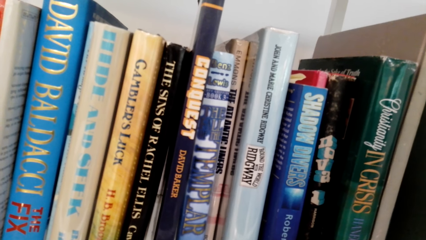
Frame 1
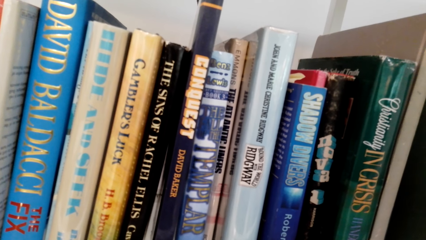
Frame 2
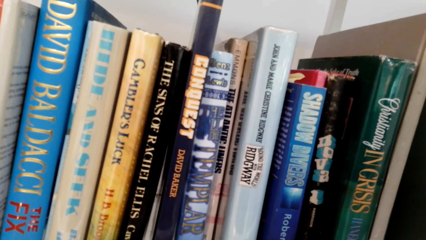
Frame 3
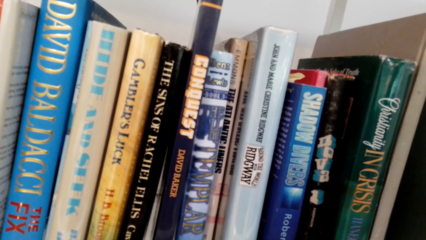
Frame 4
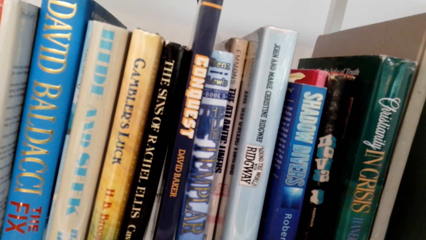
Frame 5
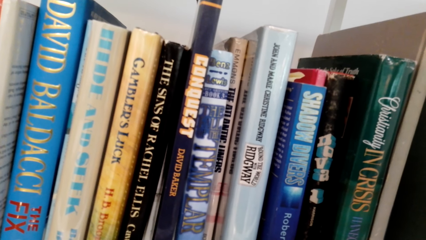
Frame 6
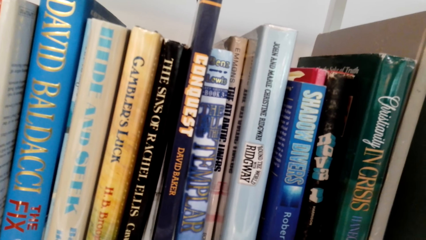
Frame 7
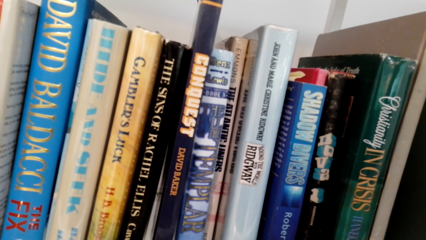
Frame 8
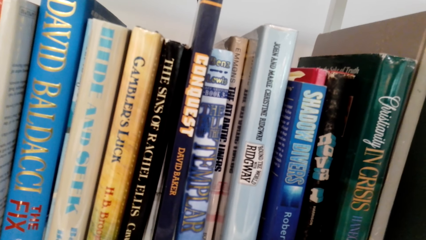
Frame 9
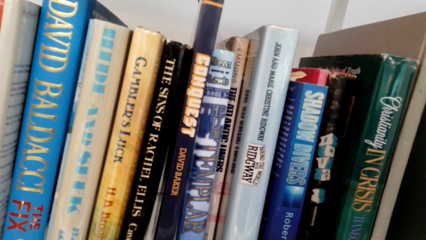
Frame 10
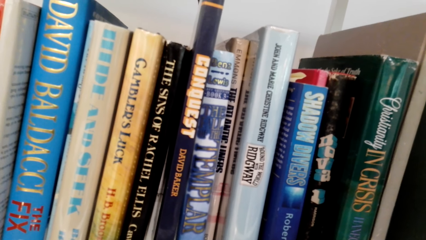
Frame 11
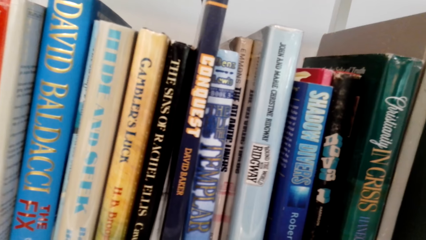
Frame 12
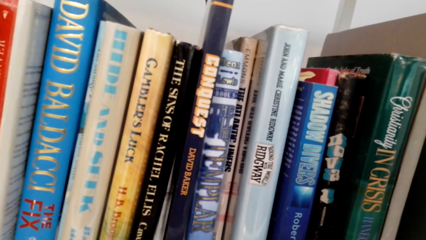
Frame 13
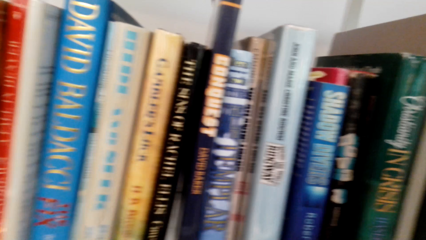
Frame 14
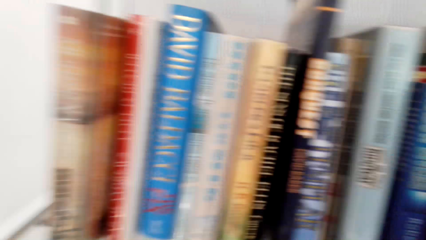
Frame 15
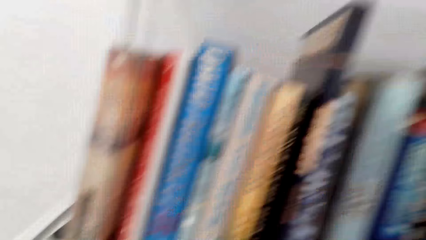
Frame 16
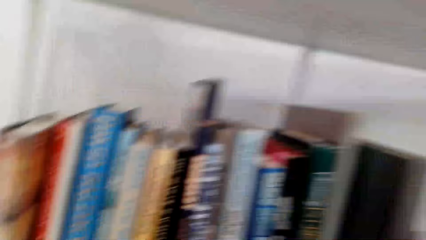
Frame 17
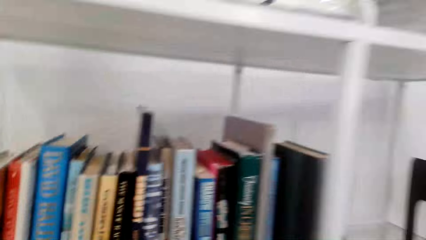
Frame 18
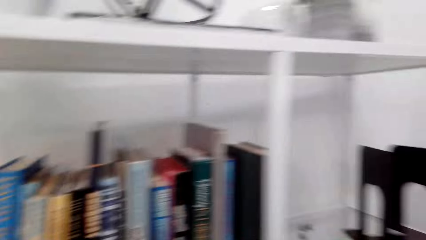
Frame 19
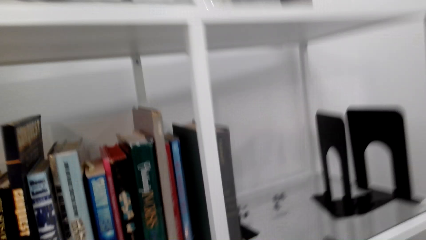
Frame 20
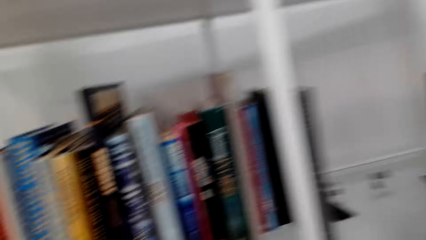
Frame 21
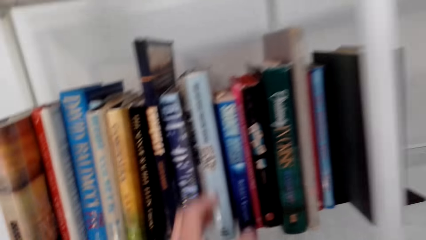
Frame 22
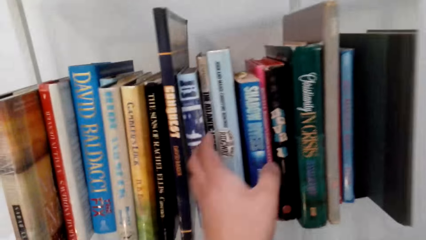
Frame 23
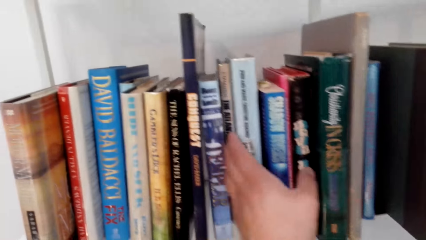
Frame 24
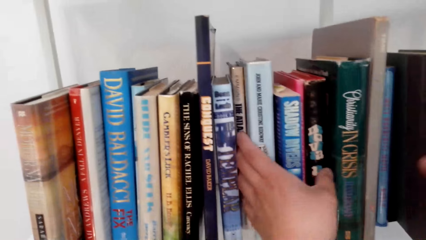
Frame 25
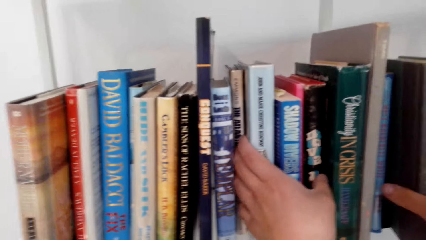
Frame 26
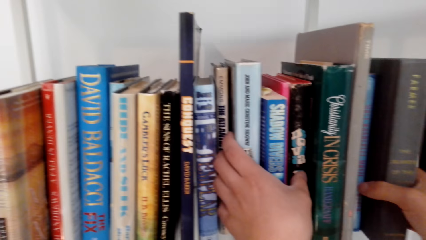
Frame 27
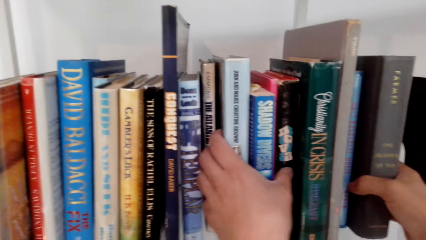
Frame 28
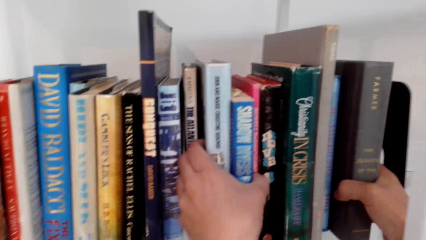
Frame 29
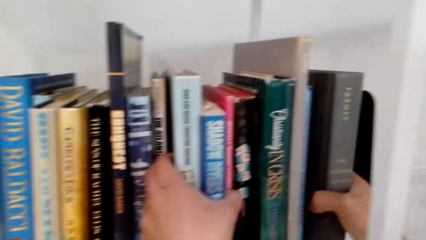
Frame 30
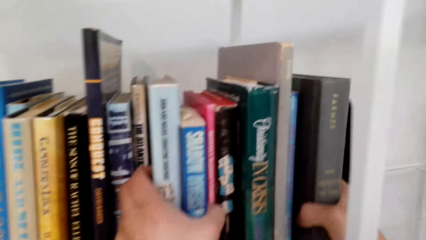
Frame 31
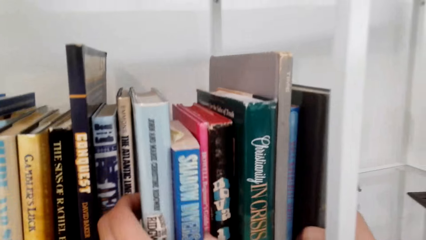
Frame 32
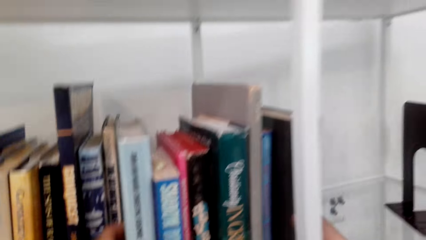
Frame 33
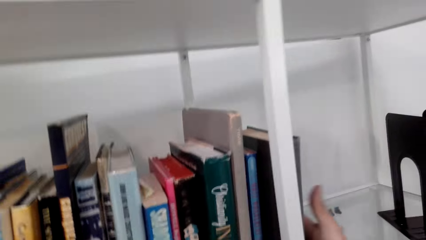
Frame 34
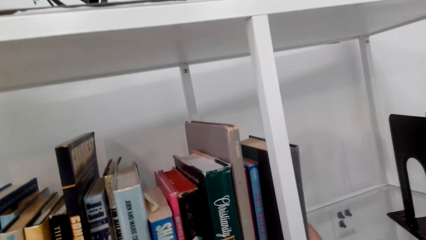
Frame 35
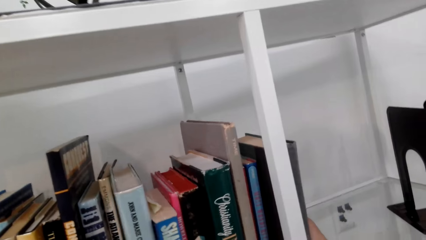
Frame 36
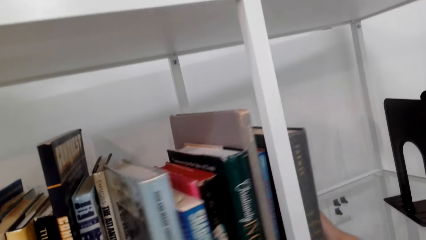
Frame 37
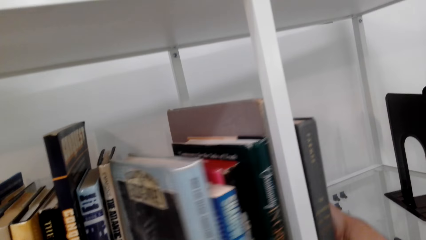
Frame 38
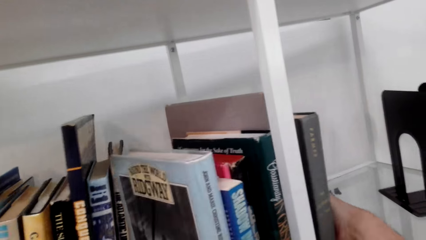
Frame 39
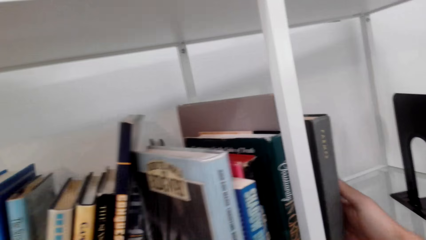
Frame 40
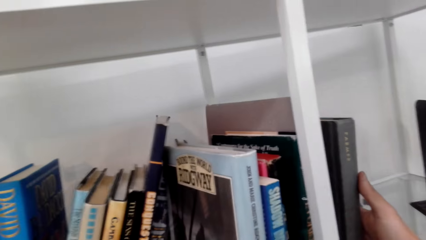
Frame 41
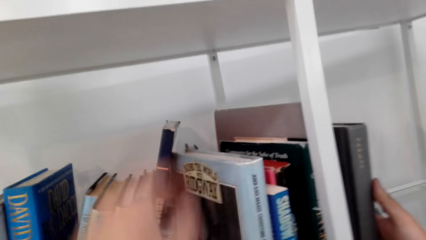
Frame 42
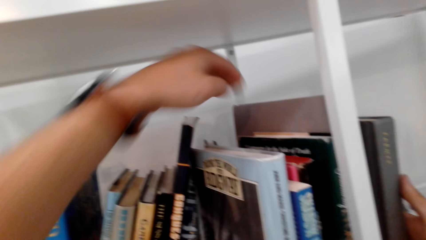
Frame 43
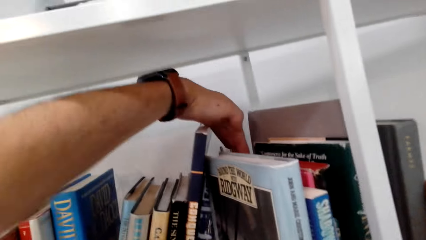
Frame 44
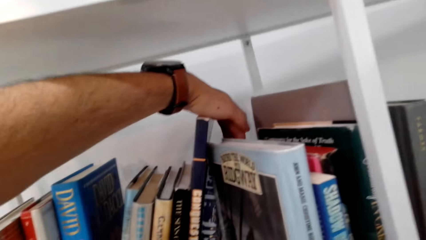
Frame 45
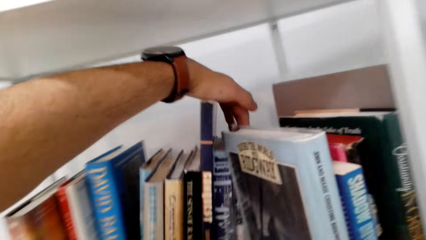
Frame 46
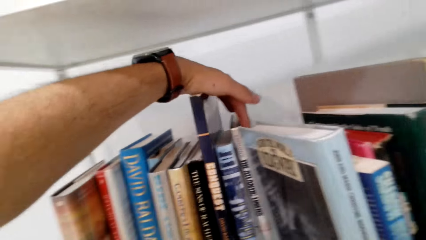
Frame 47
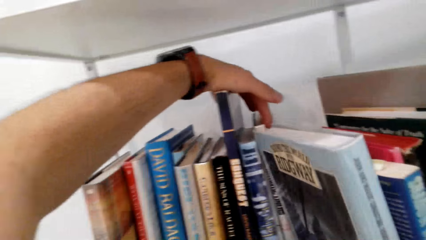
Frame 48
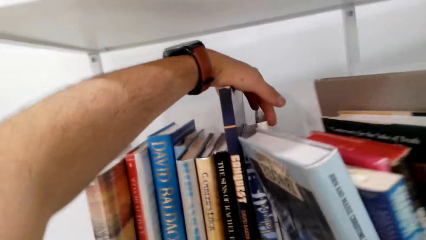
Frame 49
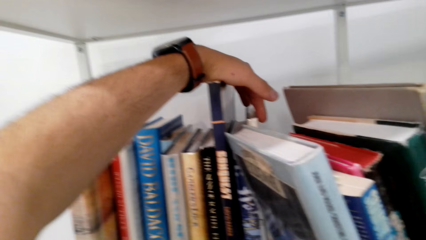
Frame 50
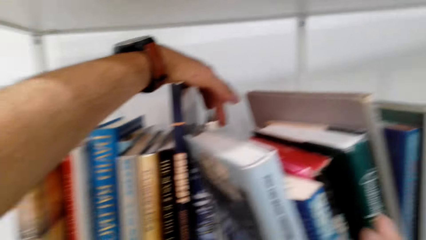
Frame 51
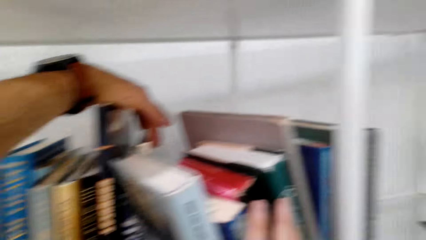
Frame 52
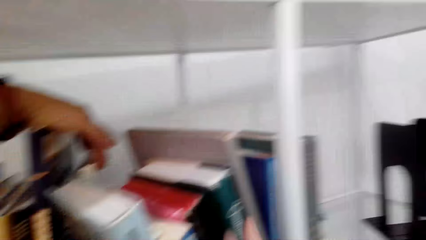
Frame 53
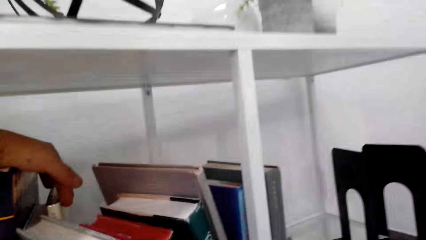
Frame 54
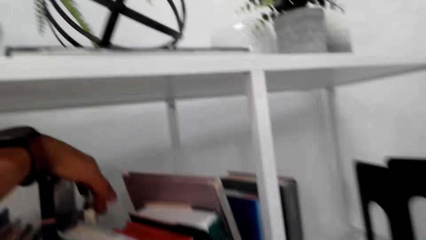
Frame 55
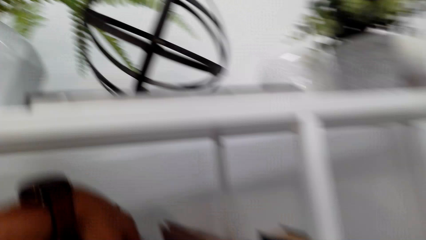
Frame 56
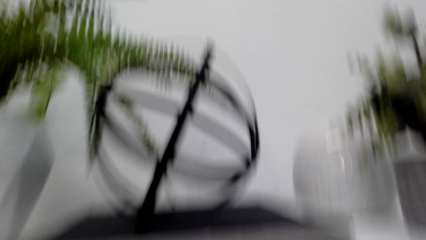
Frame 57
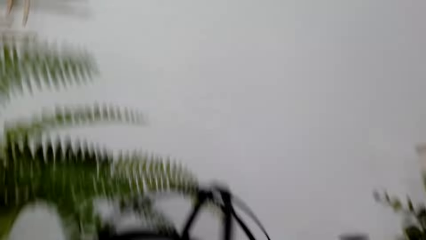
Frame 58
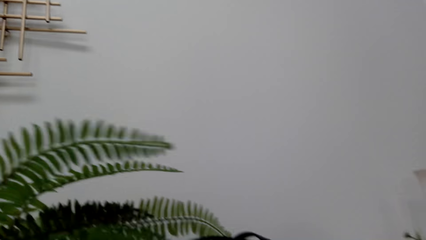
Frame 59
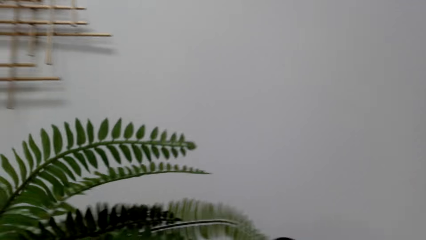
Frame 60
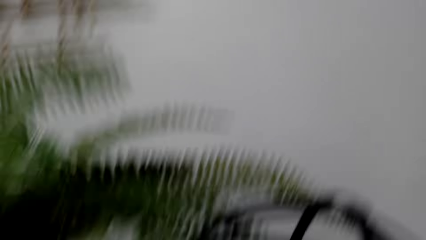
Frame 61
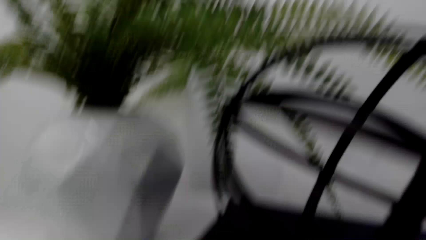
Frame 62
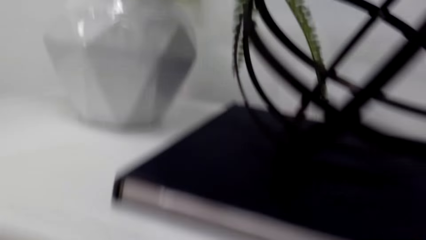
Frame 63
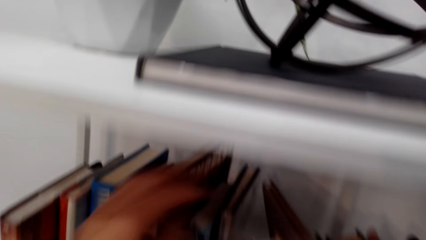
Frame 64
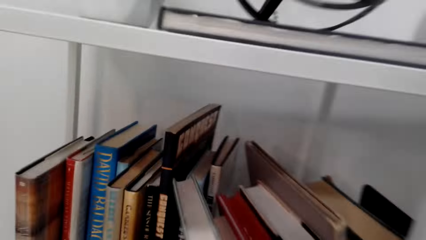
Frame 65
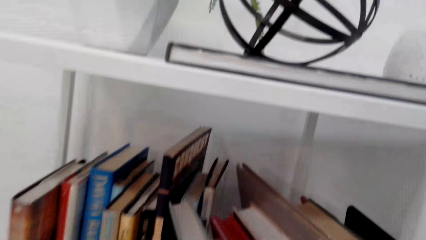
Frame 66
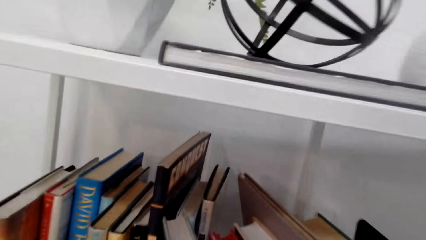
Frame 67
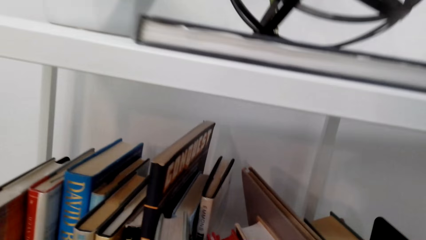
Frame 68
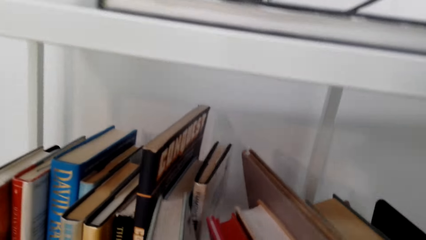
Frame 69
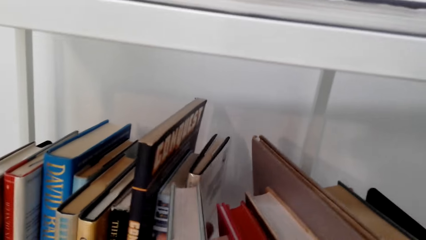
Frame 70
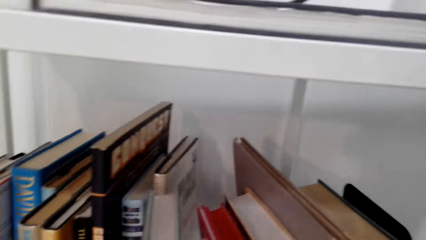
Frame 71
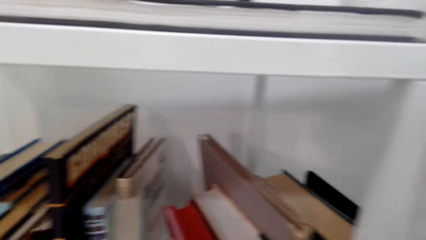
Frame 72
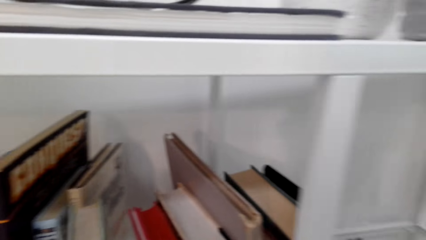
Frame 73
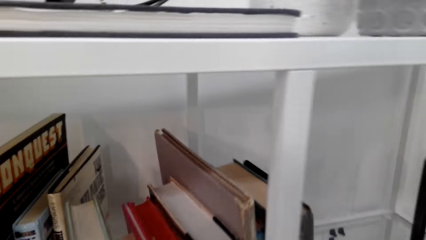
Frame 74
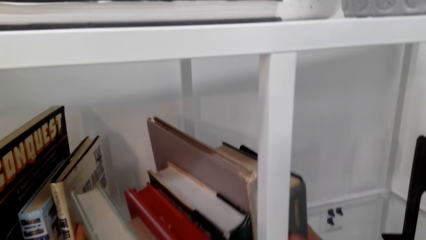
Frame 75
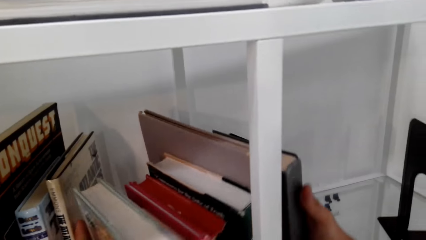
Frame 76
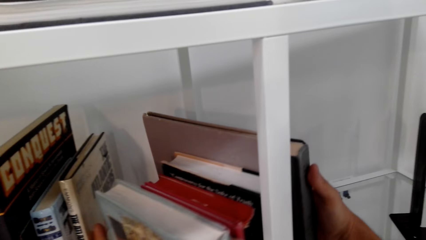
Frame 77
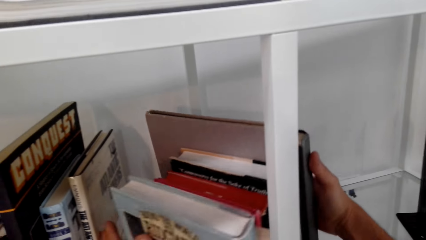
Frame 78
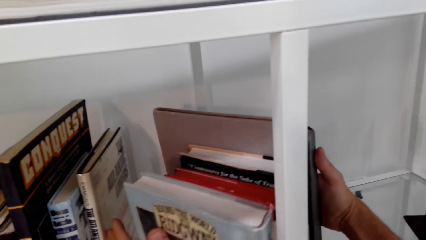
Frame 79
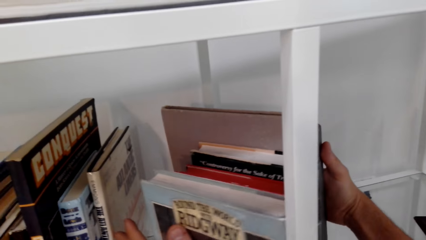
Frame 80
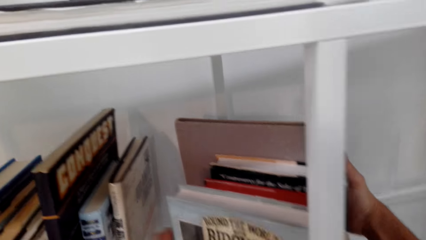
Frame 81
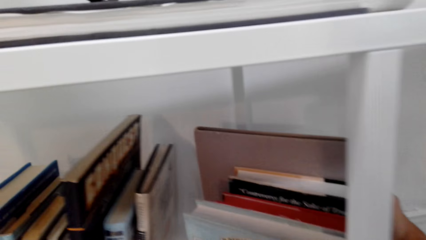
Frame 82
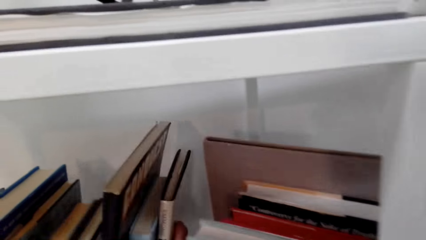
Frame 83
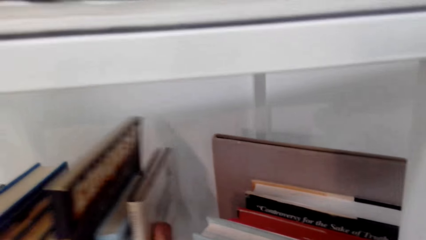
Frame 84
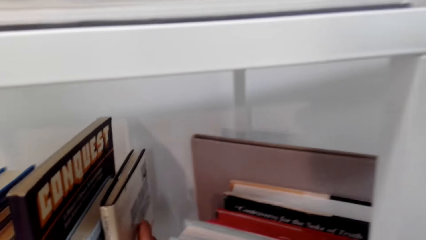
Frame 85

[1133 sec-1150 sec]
The camera wearer pulls books. They arrange the books on the shelf.
